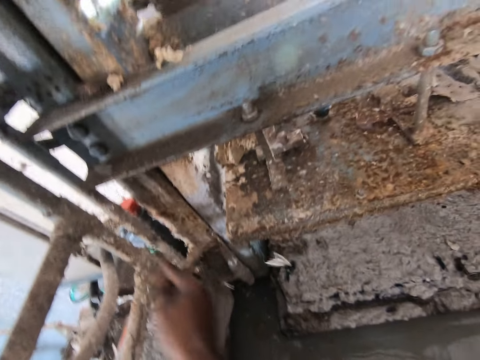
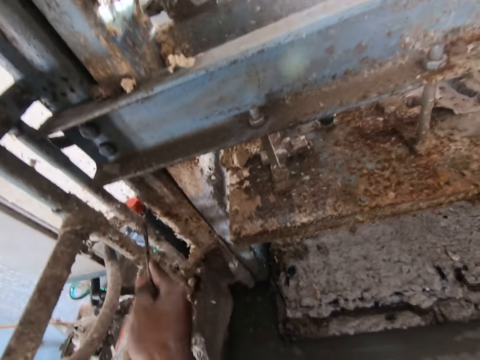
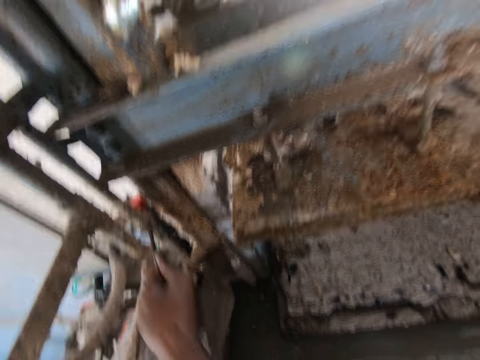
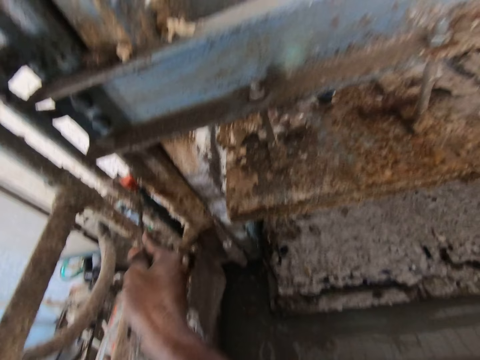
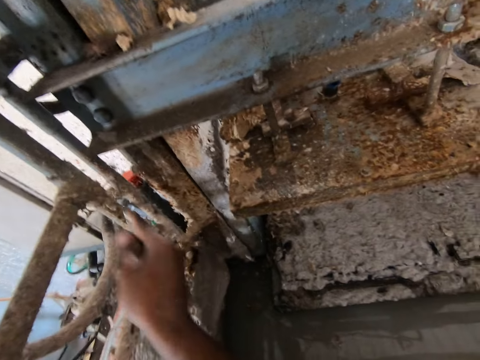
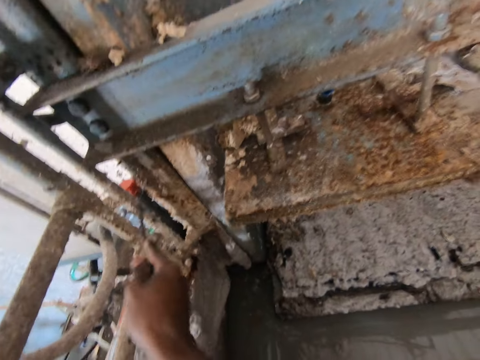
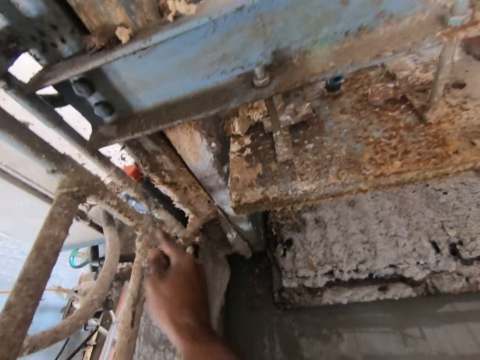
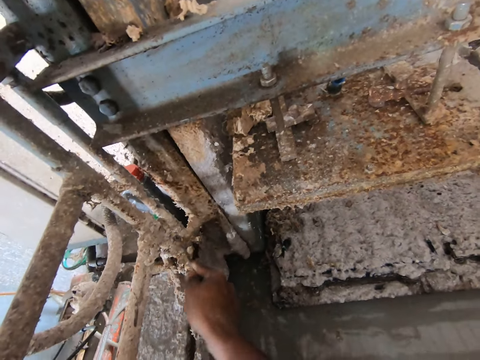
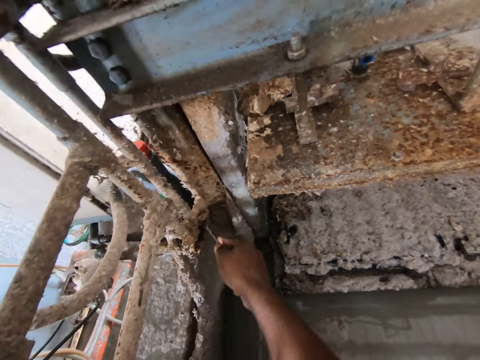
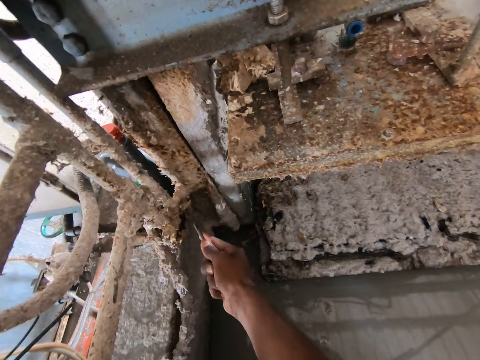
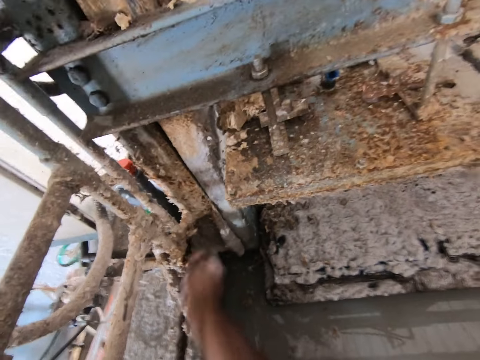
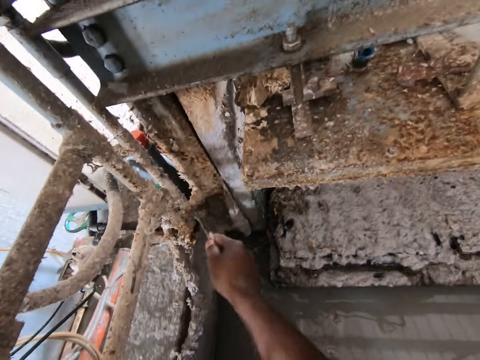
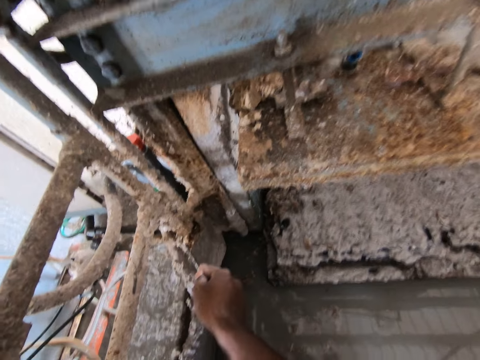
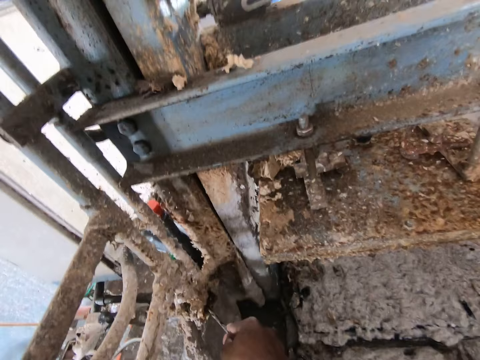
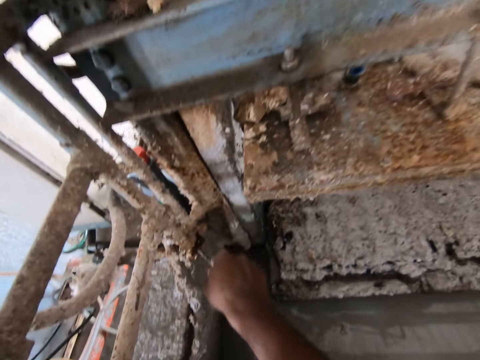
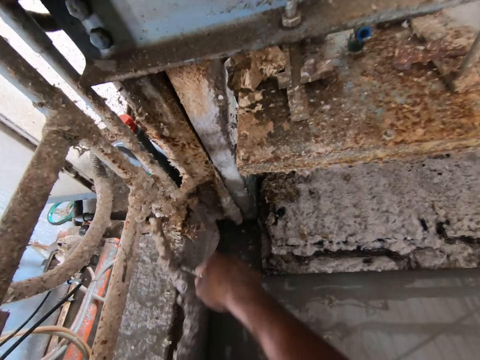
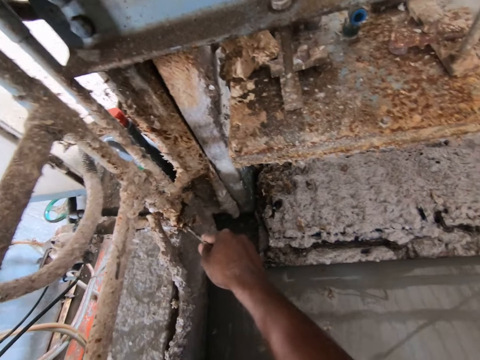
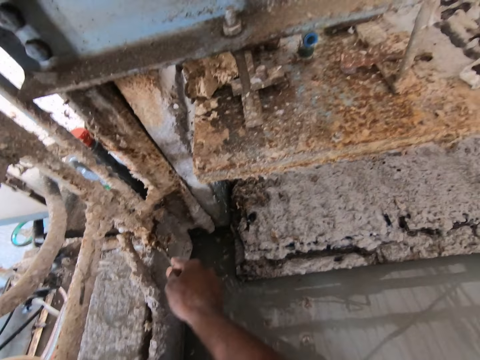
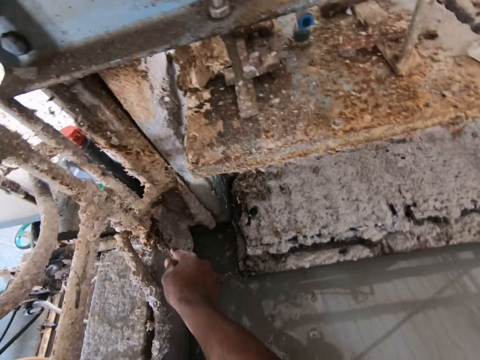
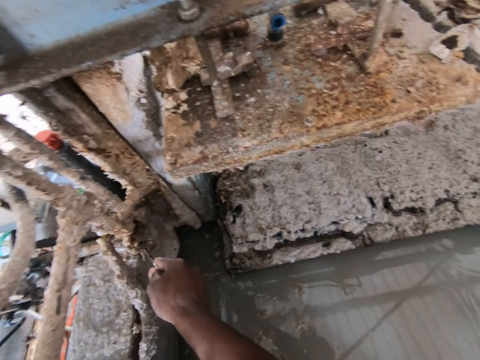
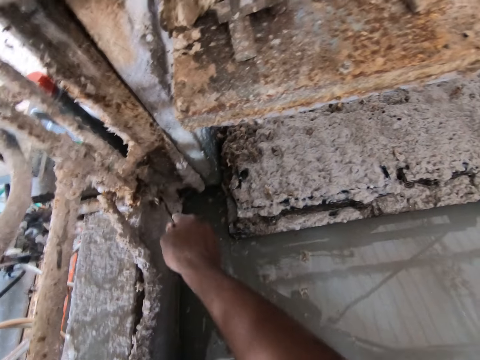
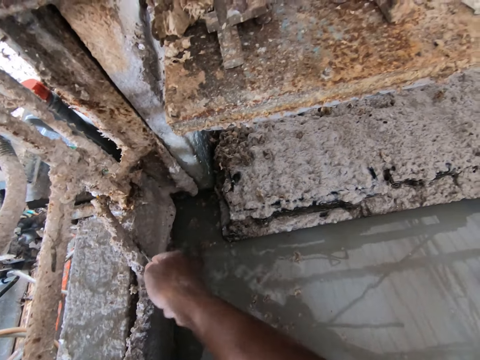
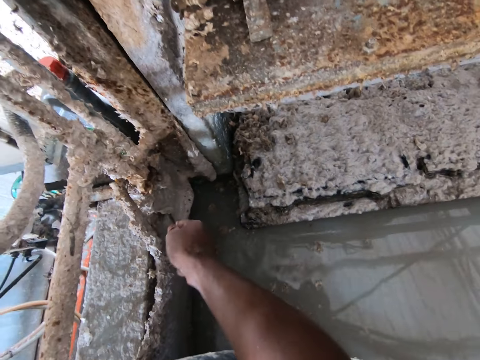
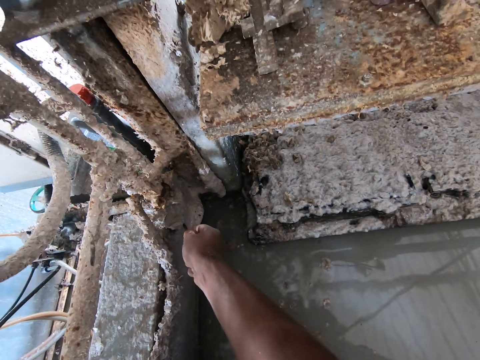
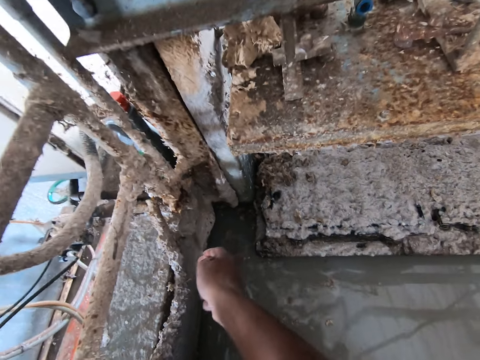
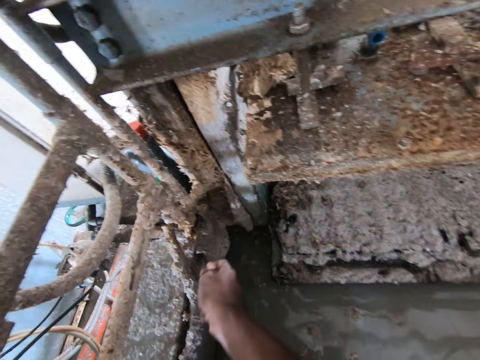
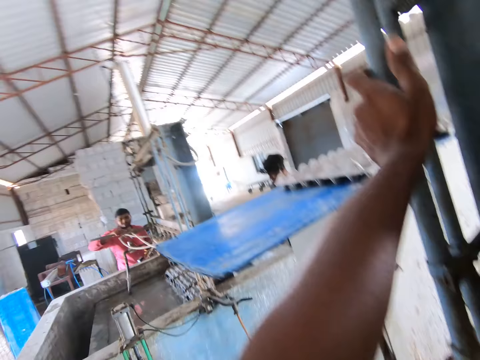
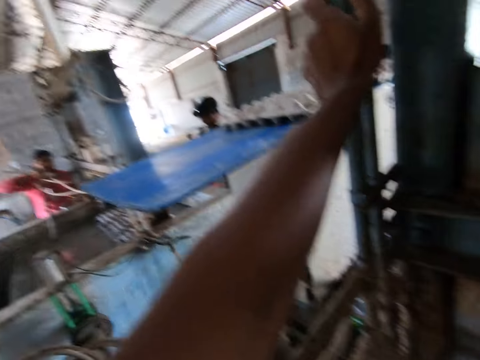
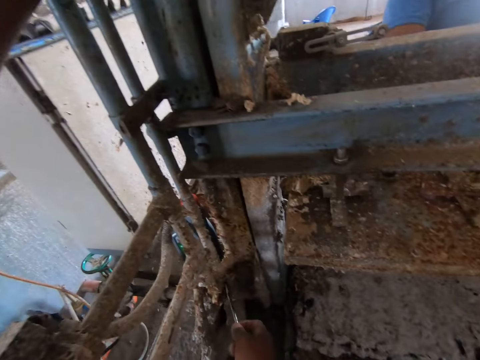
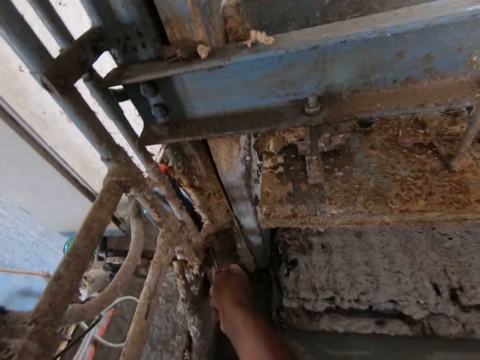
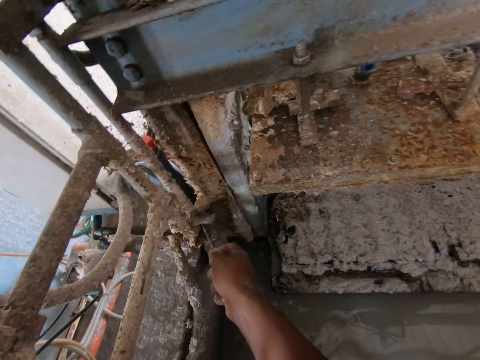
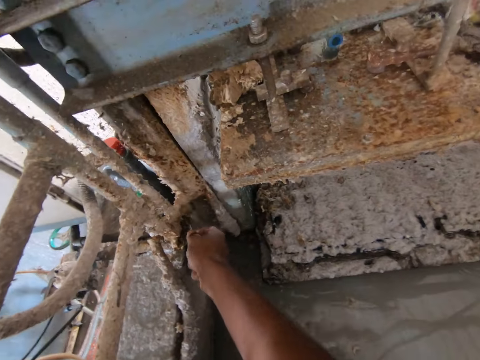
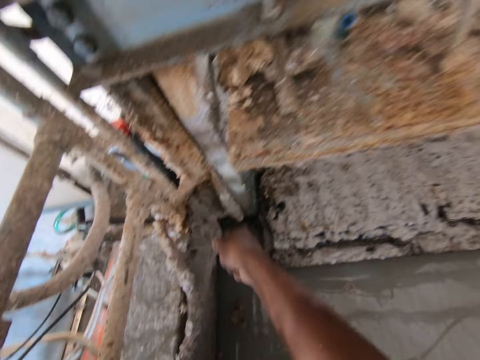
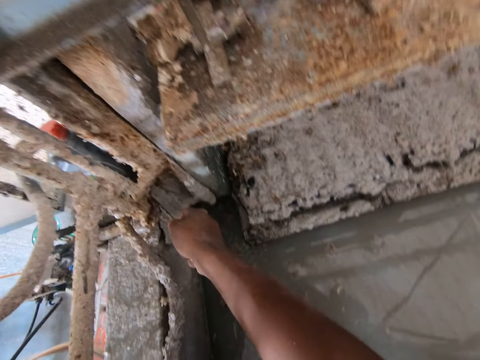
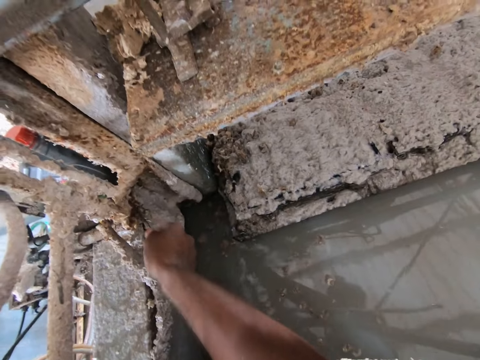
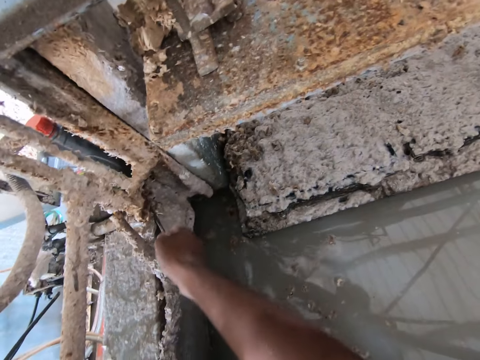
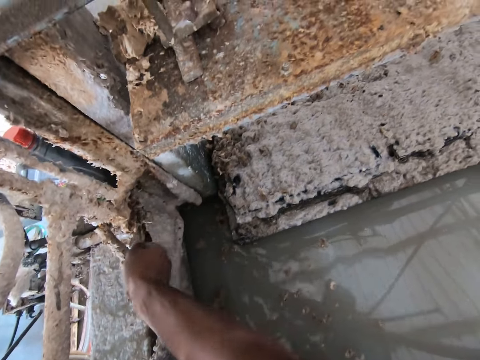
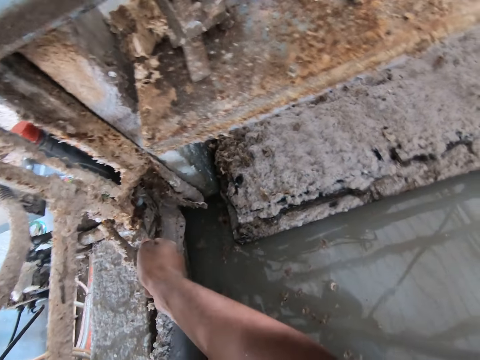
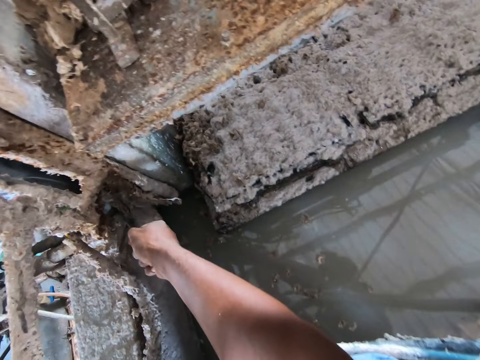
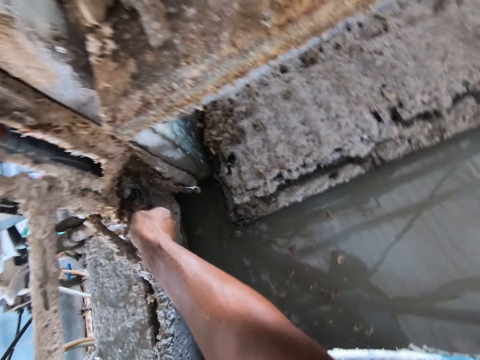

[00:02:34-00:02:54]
The camera wearer removes the dirt with the screwdriver. They speak. They look around the factory. They remove the dirt with the screwdriver.

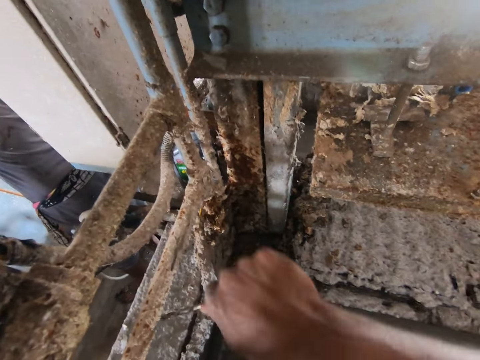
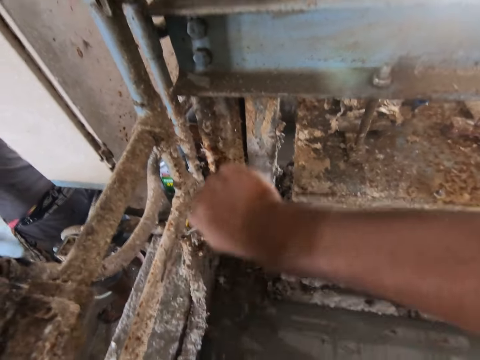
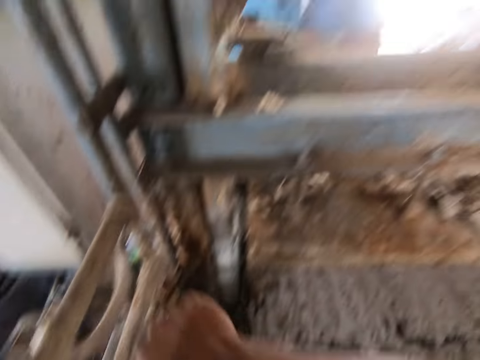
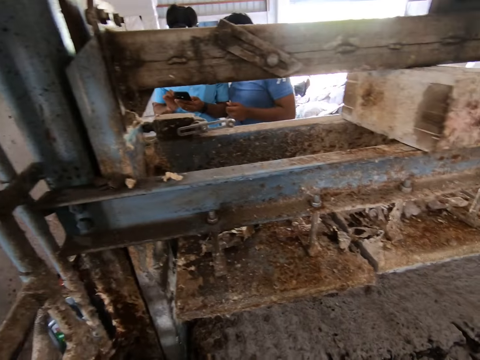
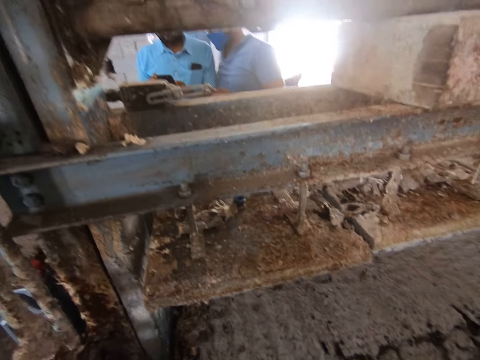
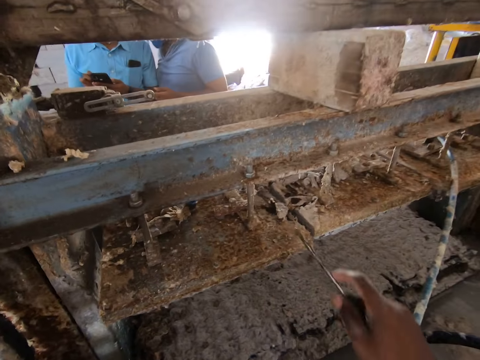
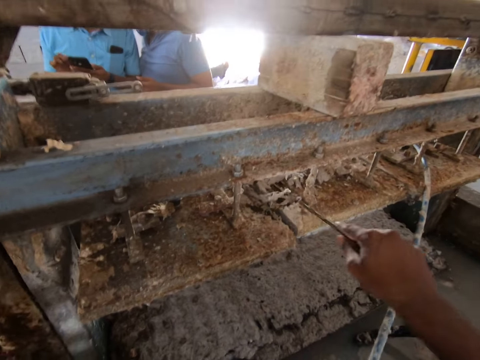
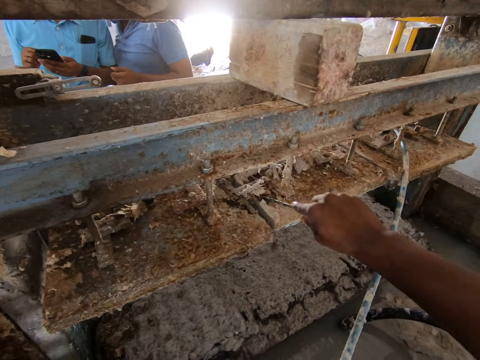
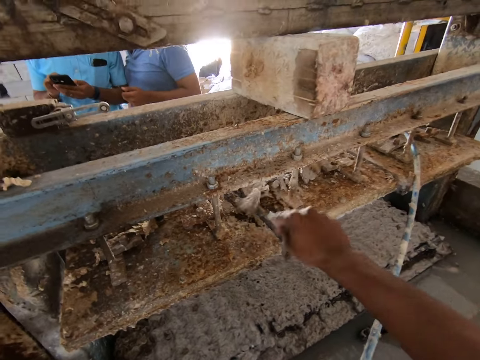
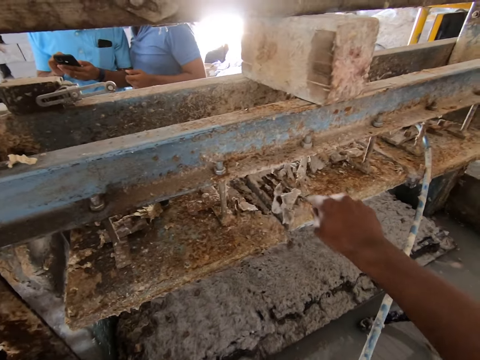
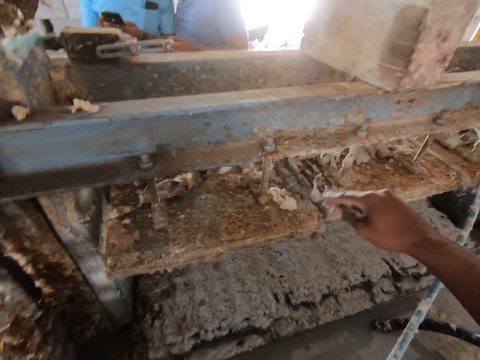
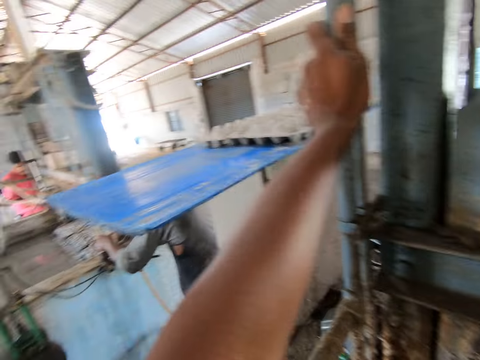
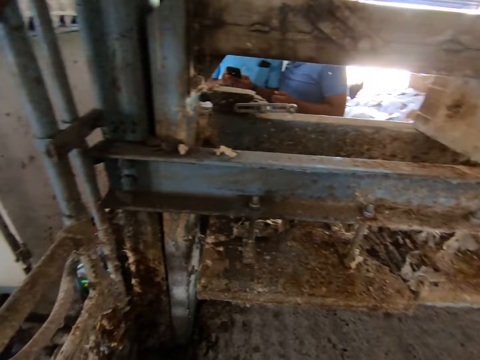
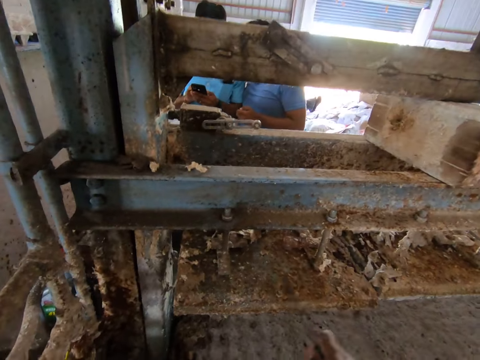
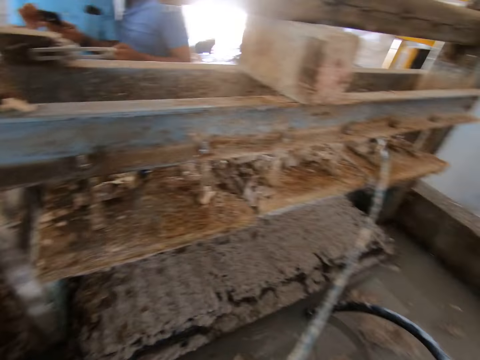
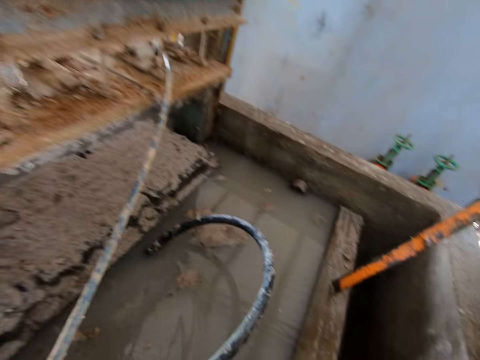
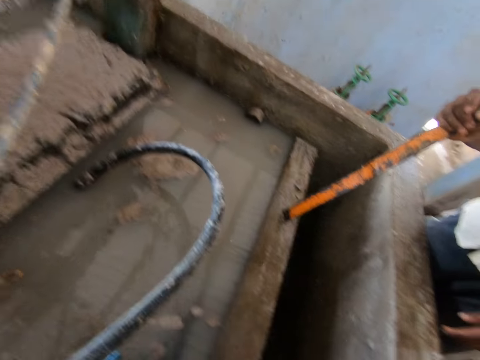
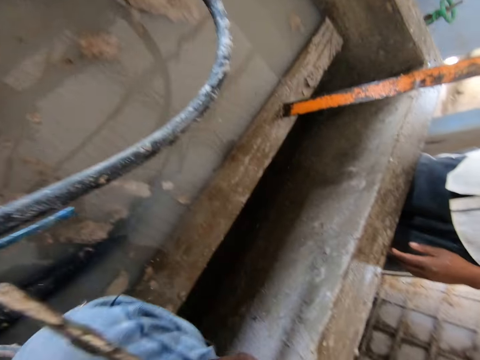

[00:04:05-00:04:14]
The camera wearer looks around the factory. They remove the dirt with the screwdriver. They look around the factory. They sit on the wall.
